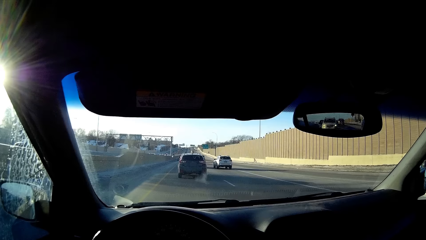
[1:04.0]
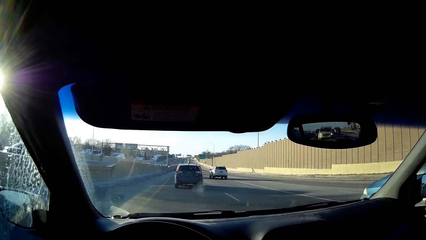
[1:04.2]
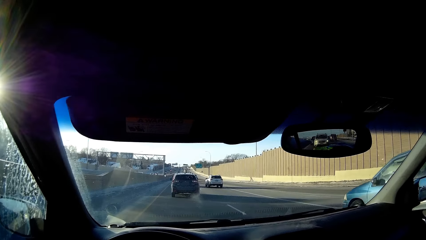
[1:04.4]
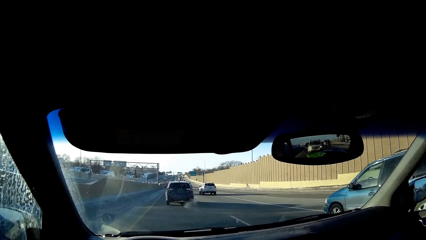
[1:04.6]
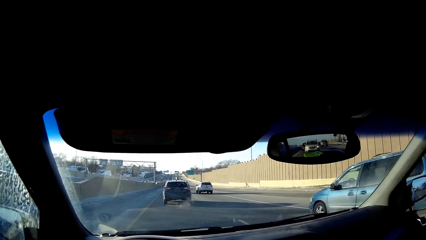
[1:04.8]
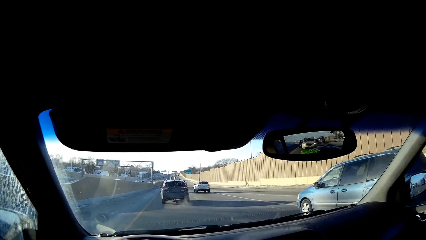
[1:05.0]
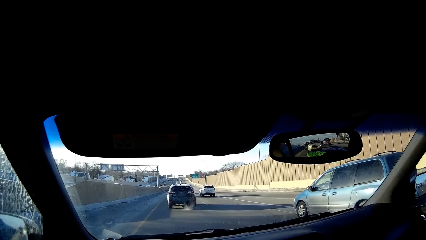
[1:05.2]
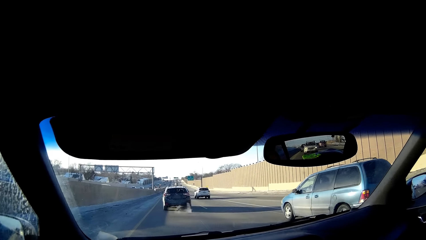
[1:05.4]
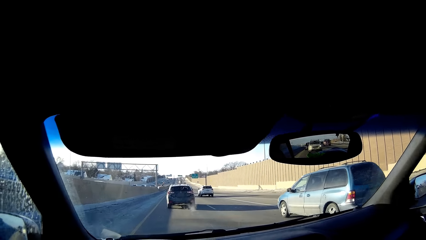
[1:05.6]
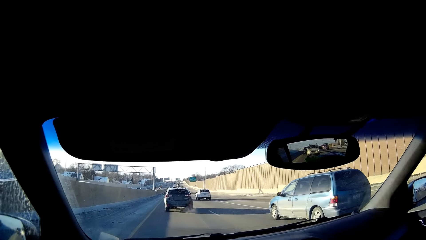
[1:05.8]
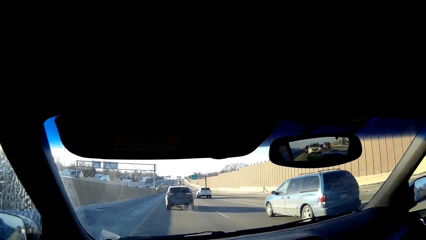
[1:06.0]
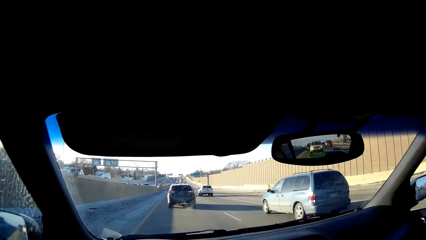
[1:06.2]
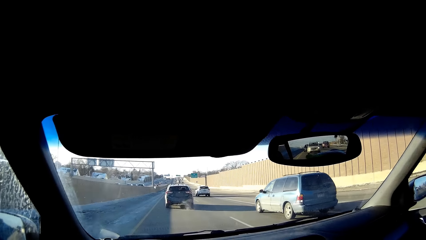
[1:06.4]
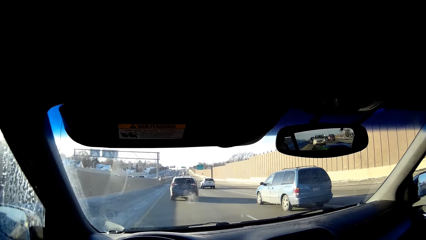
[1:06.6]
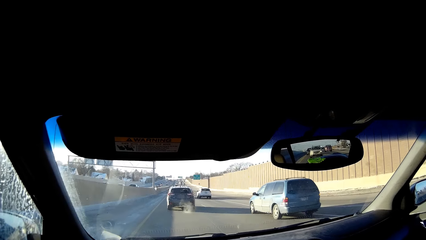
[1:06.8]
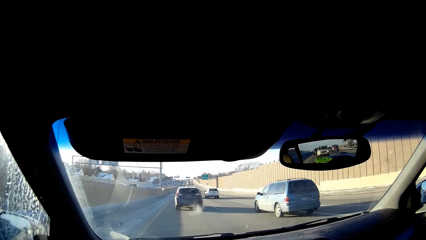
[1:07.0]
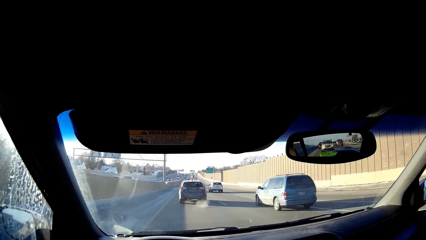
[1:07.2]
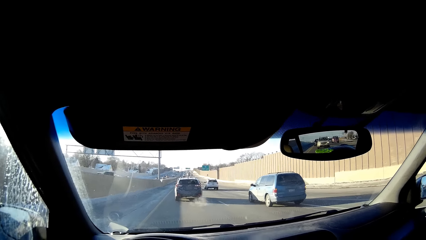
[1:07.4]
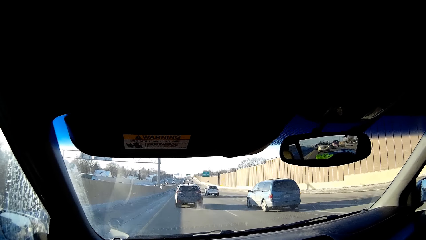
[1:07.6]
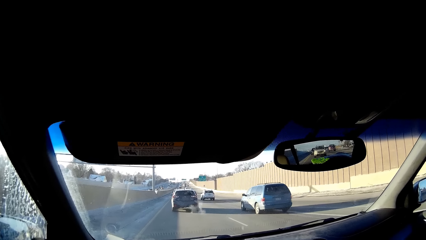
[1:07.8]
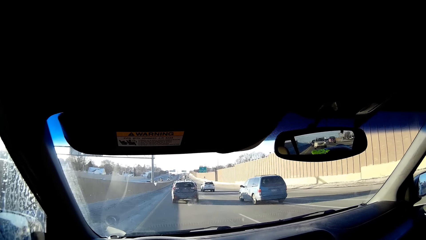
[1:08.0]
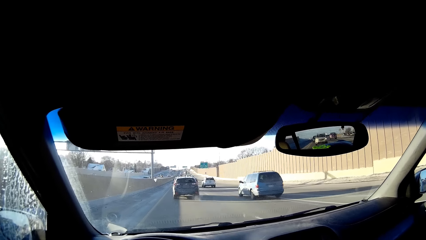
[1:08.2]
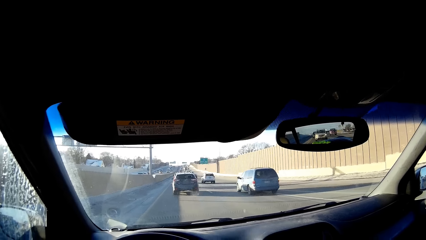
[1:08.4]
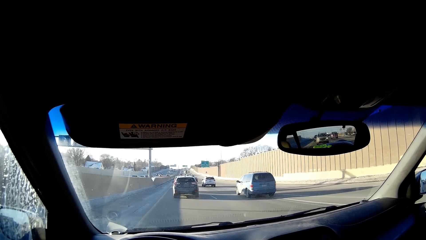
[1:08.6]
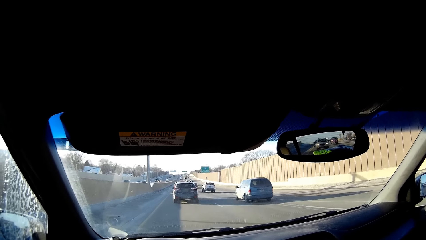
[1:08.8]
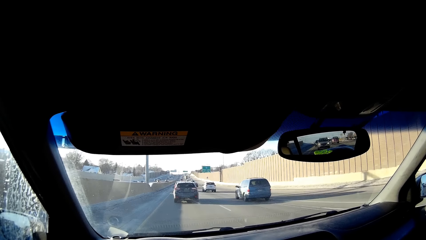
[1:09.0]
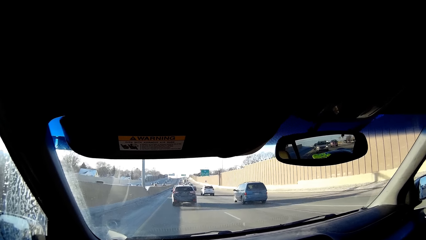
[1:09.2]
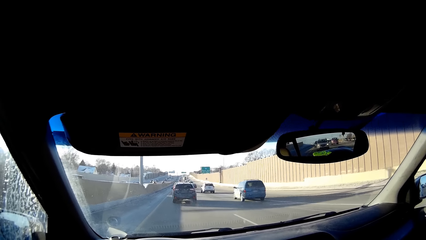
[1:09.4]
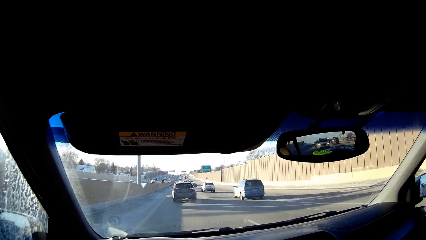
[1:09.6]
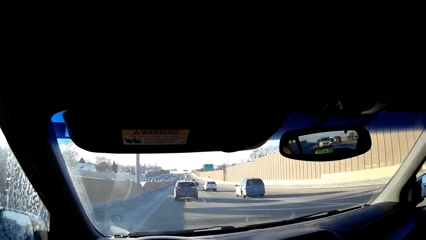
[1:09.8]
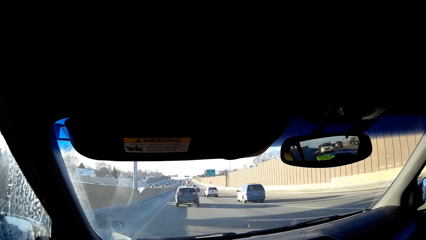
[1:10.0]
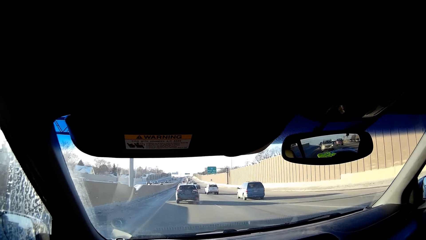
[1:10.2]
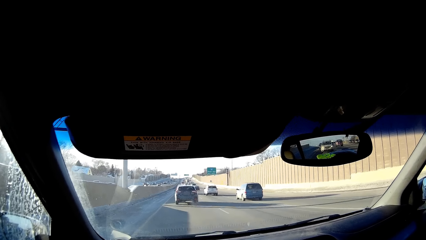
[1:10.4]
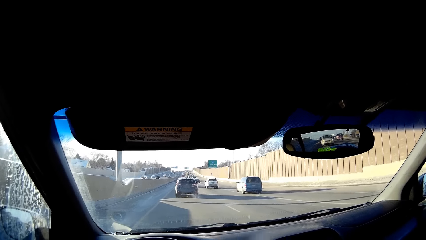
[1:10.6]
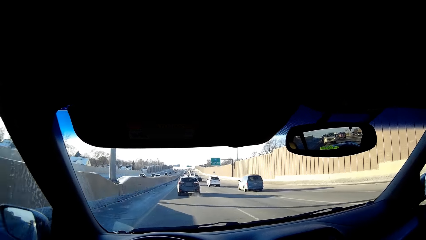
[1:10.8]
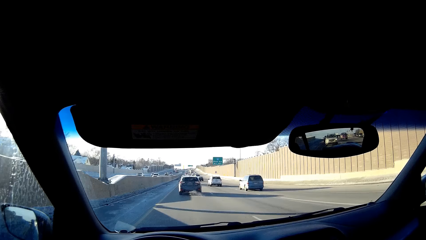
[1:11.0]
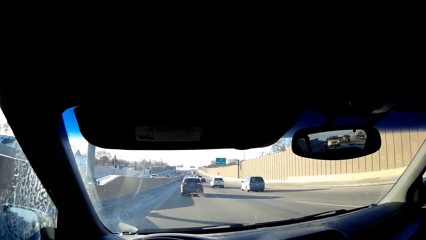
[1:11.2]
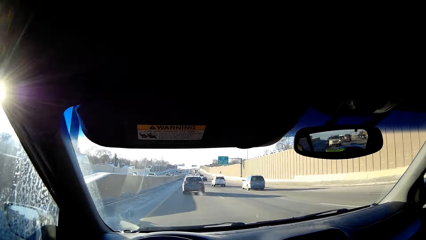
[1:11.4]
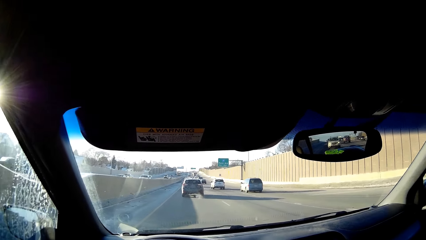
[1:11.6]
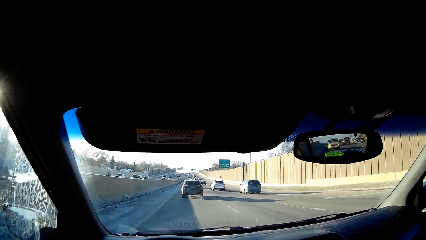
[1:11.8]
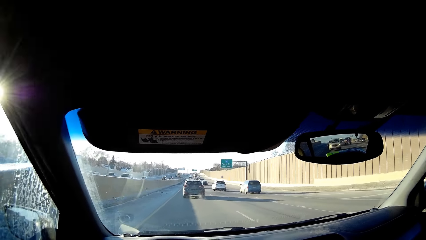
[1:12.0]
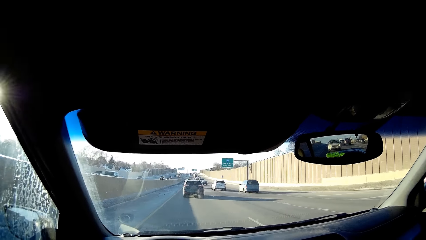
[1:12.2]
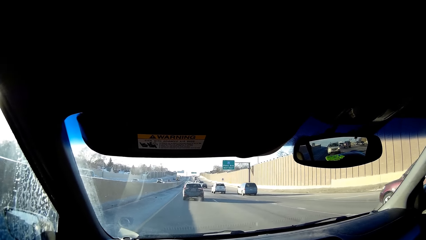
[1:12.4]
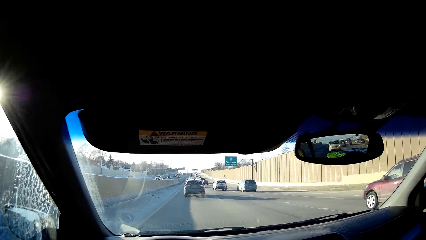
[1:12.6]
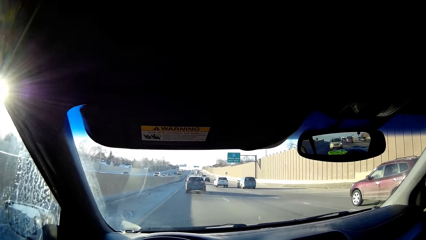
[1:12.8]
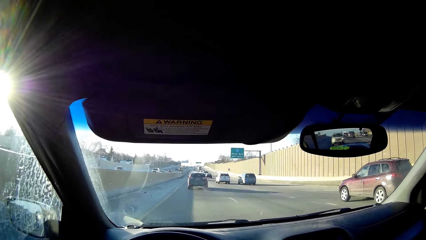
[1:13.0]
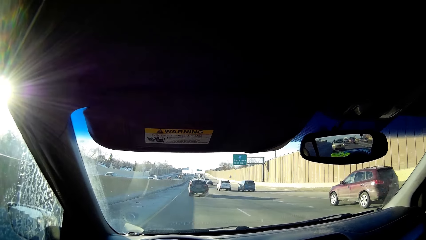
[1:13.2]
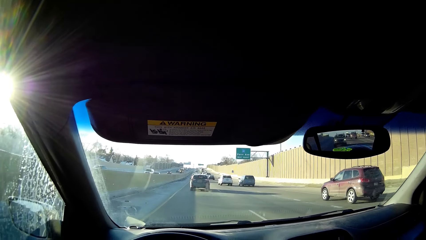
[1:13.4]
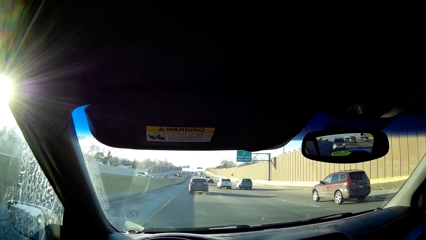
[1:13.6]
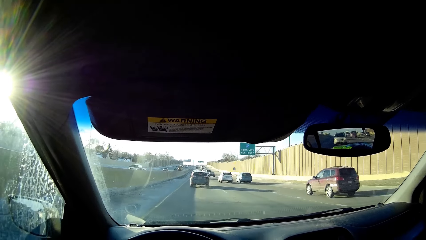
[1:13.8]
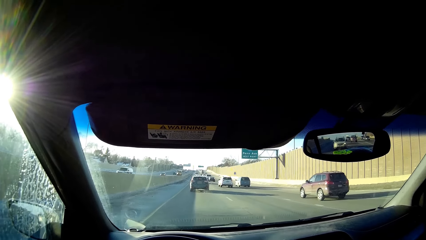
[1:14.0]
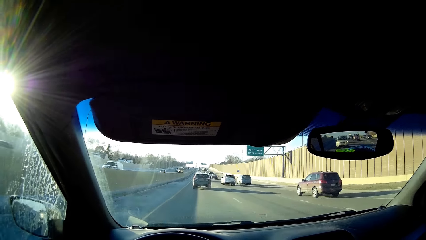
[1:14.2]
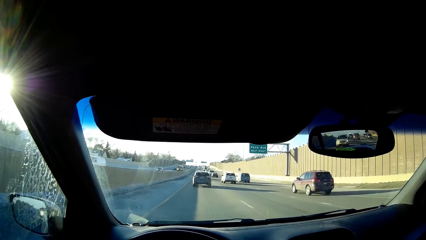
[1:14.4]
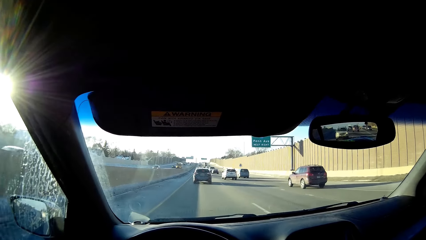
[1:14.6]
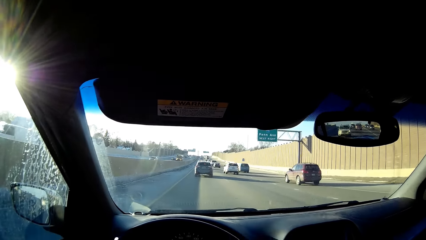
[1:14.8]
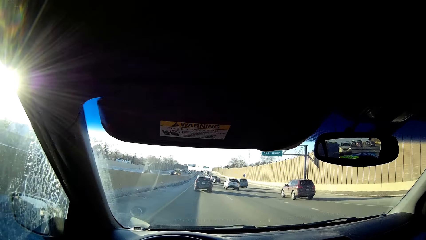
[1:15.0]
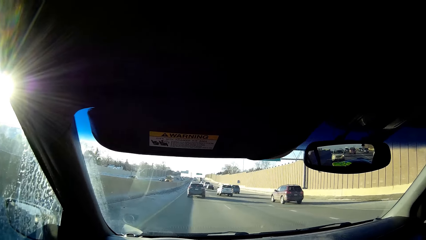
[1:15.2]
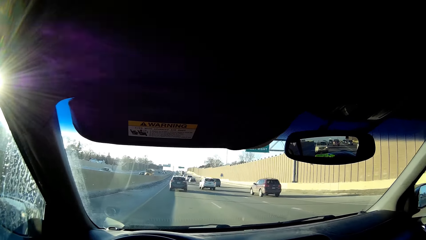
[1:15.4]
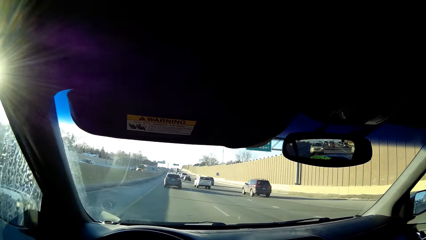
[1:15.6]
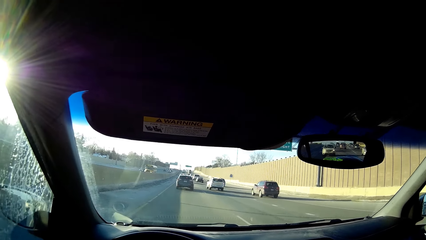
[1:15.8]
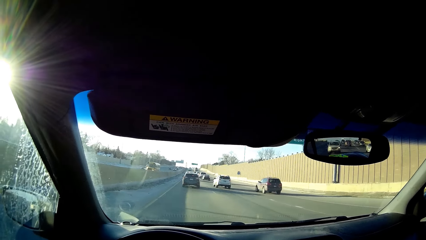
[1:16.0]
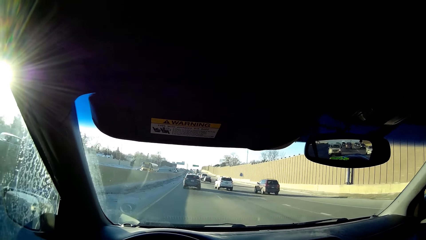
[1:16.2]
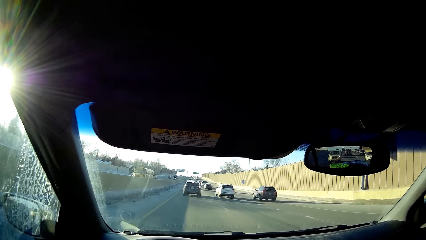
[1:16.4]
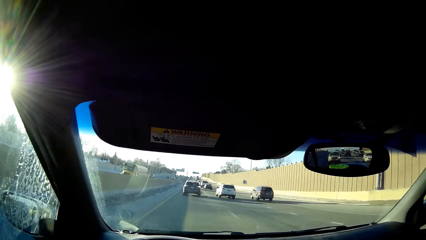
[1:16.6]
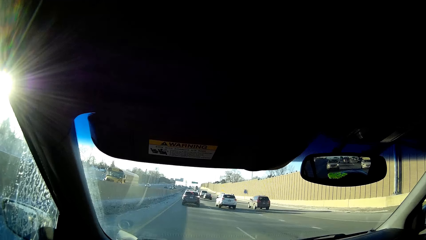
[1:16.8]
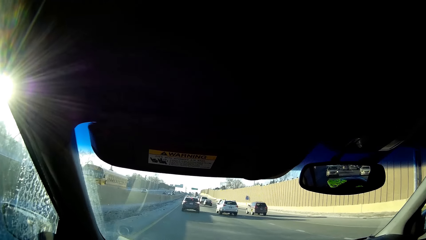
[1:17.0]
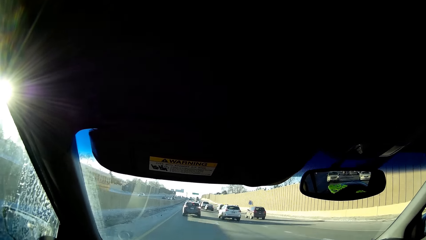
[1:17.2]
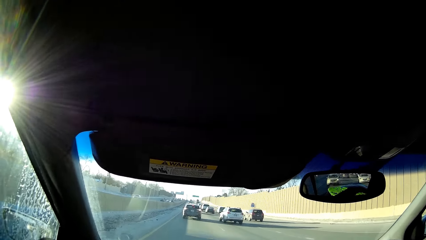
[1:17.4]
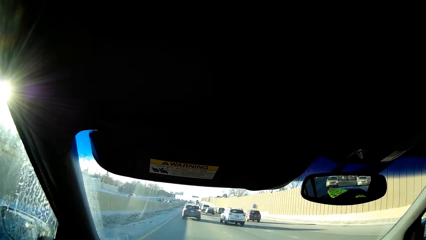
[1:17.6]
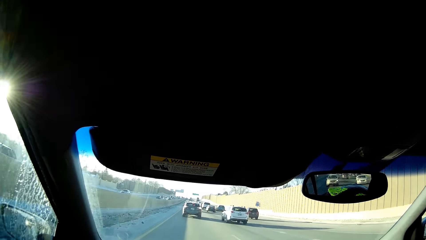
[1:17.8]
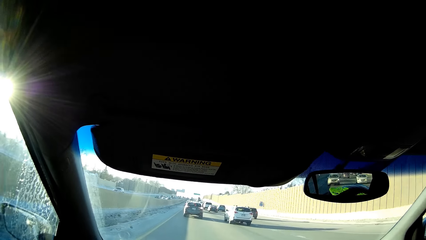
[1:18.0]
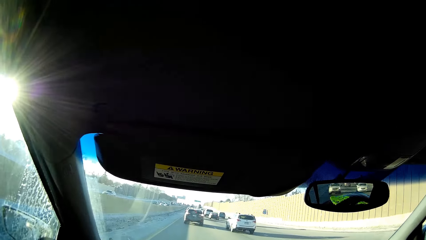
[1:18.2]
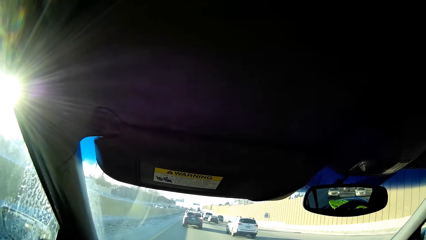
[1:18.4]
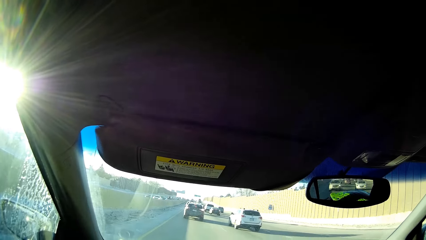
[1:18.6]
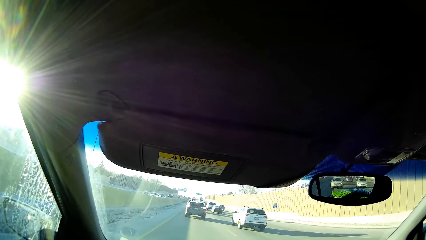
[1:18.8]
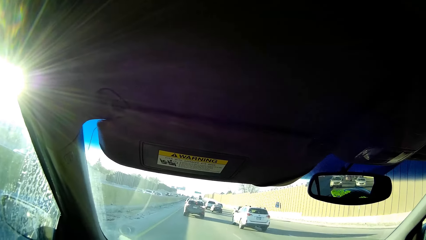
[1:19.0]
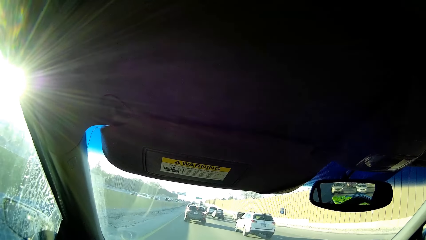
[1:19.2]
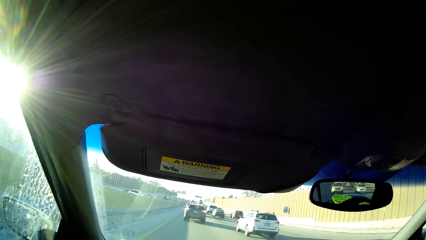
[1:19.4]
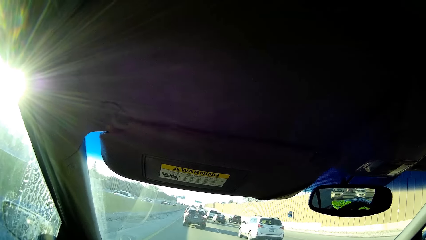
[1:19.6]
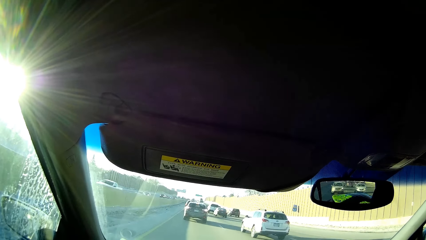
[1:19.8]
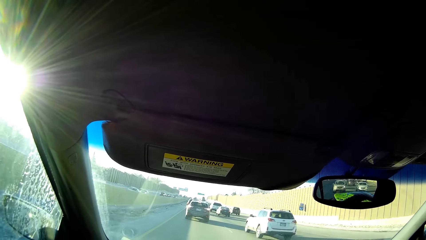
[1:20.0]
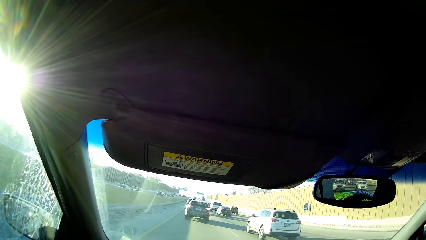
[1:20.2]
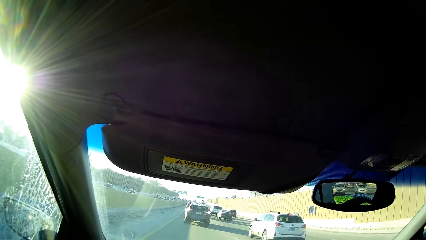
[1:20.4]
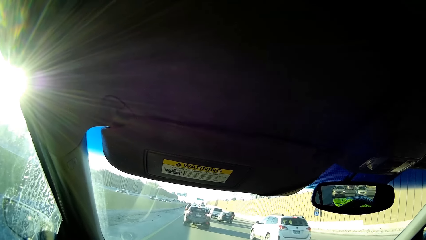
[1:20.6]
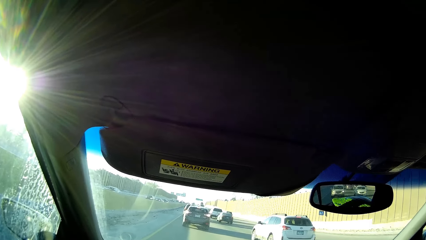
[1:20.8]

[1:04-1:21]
The camera wearer starts to drive.
